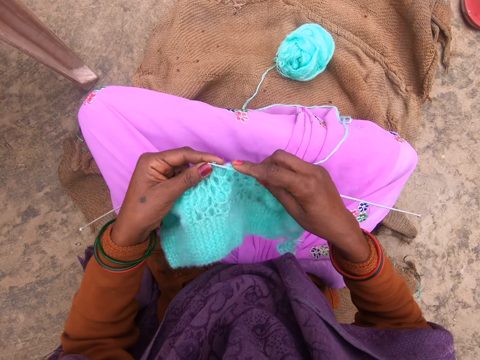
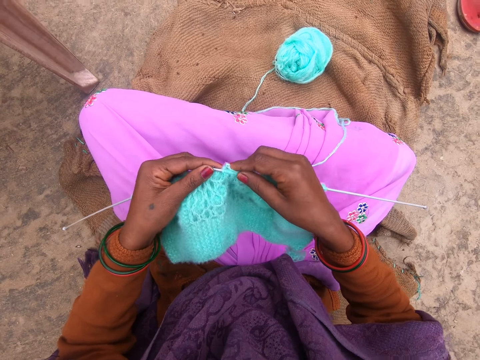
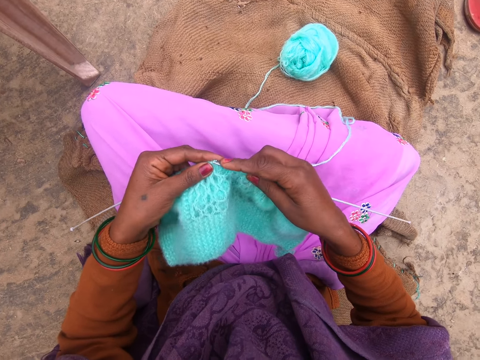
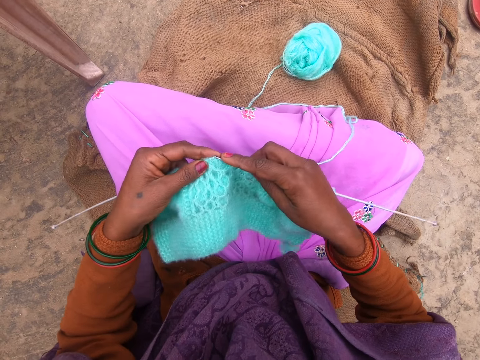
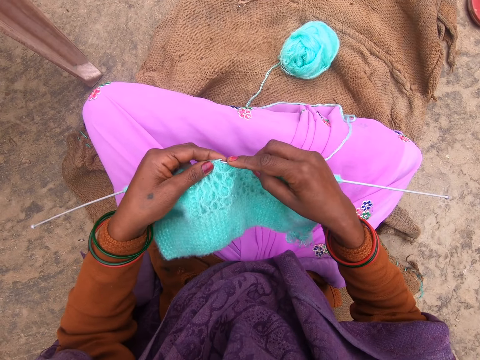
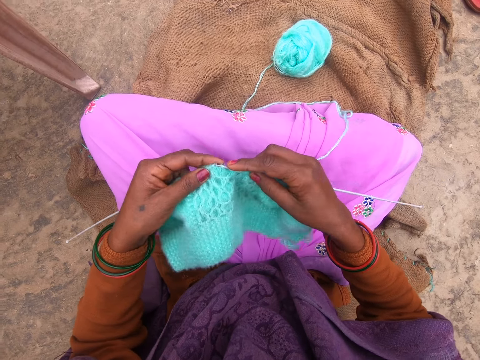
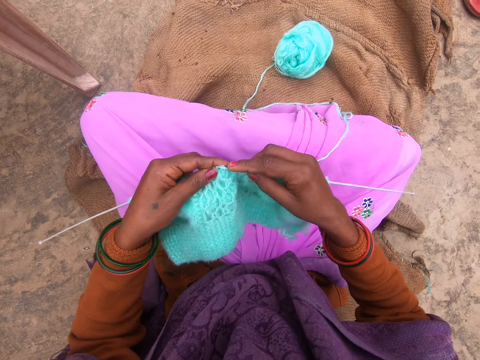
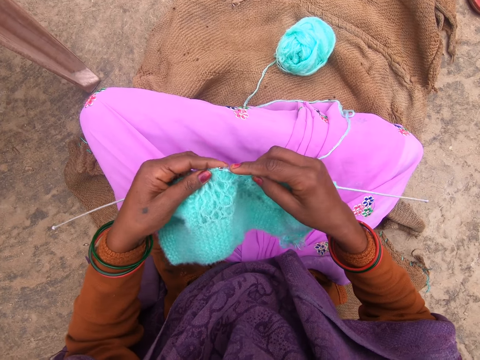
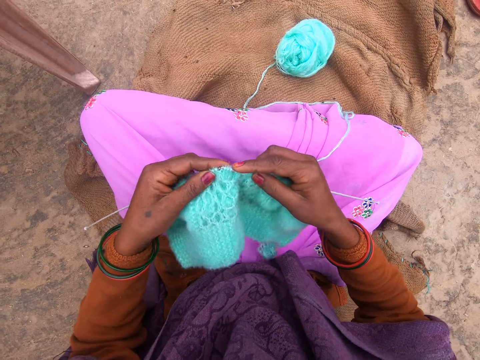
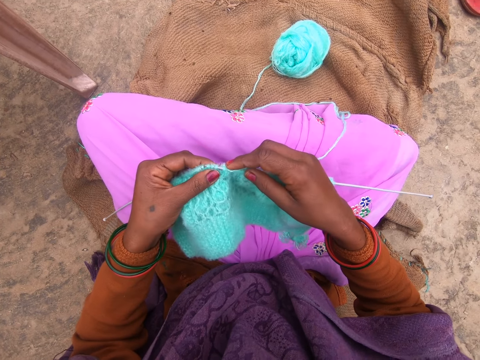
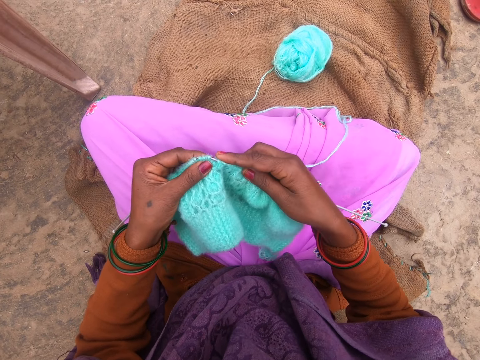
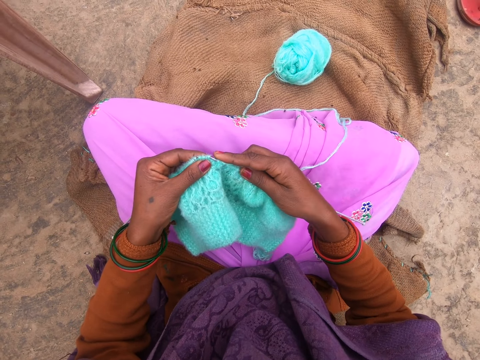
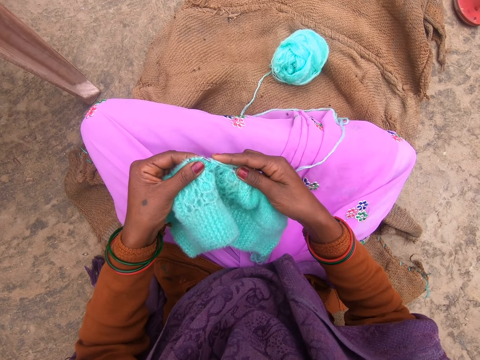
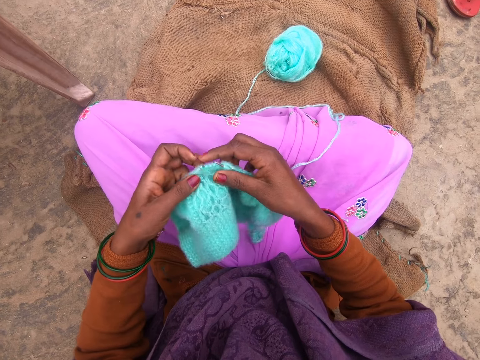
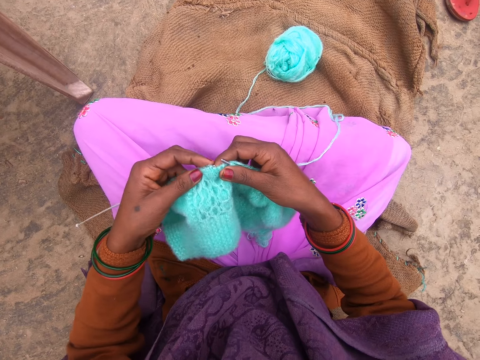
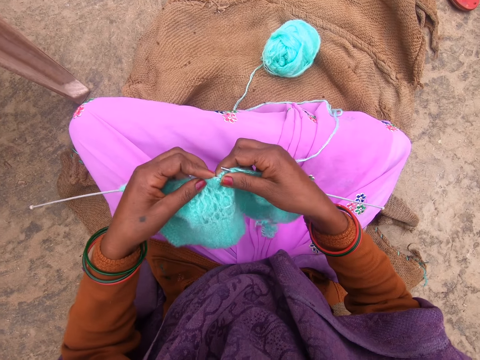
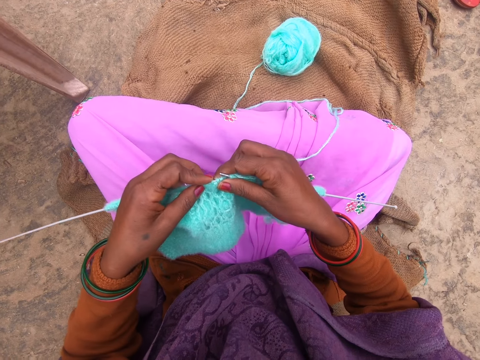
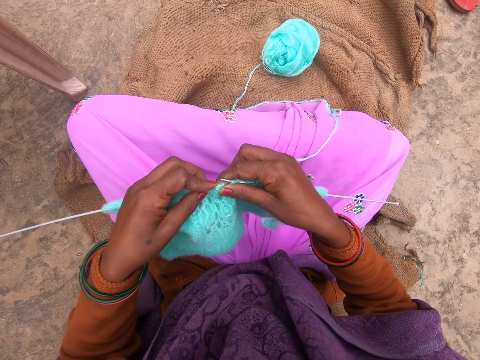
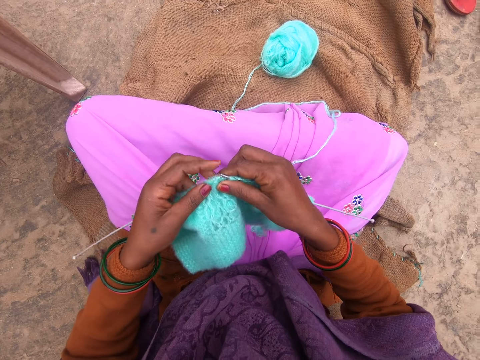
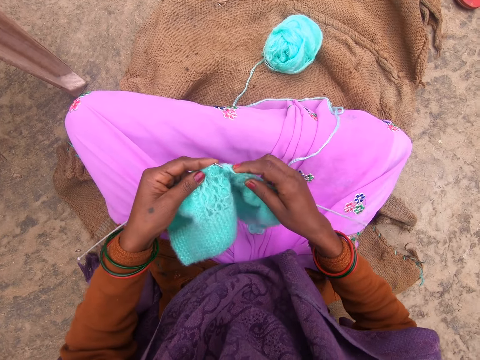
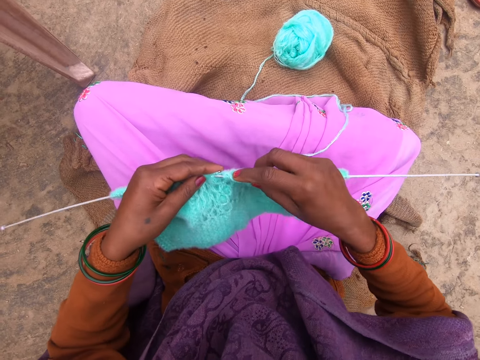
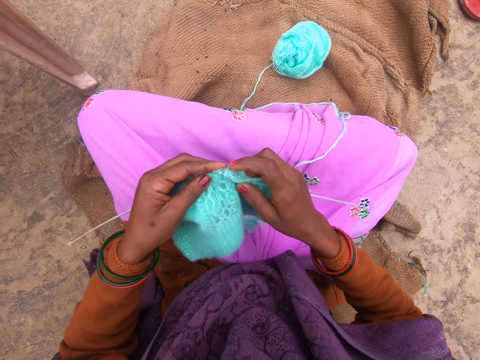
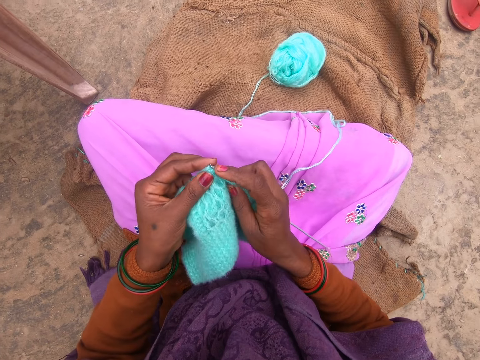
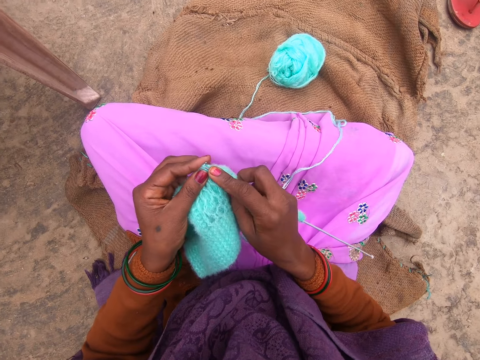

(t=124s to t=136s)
The camera wearer knits with the knitting needles. They insert a yarn on the crochet.

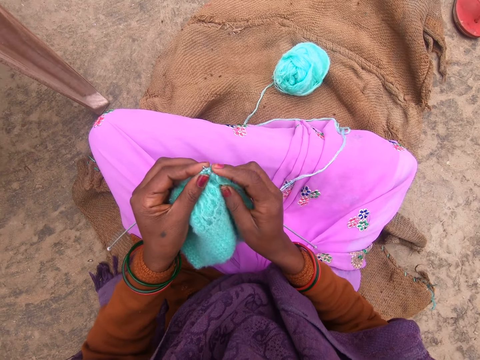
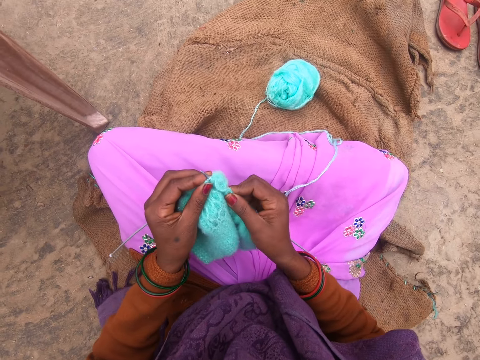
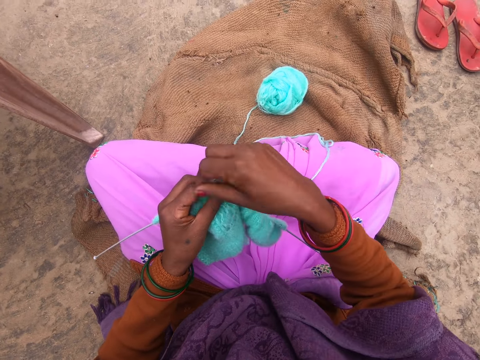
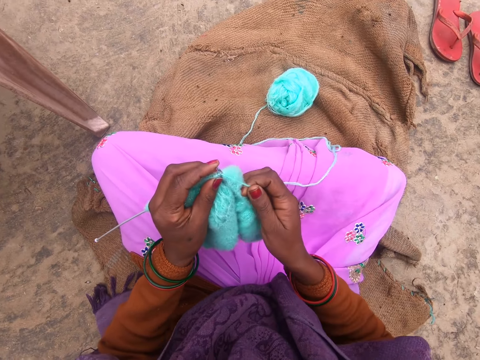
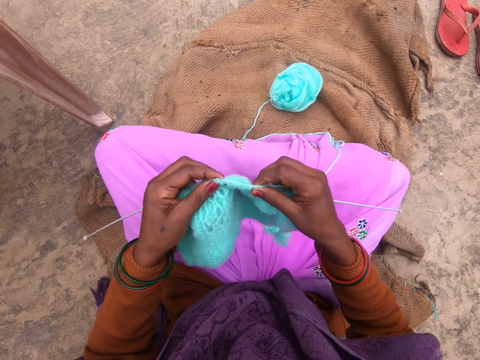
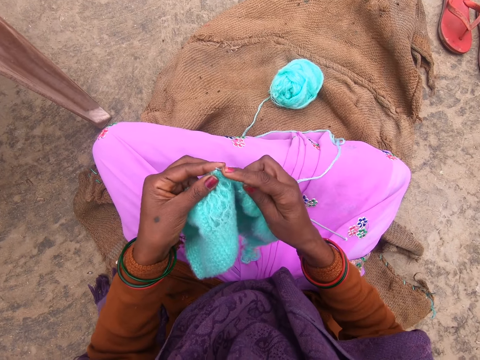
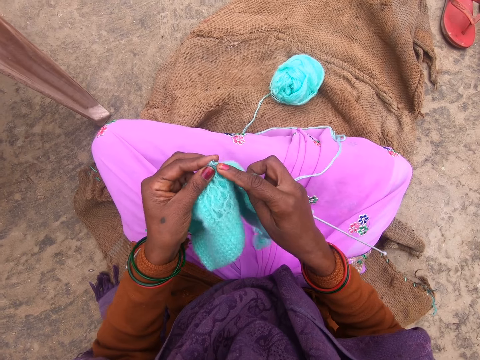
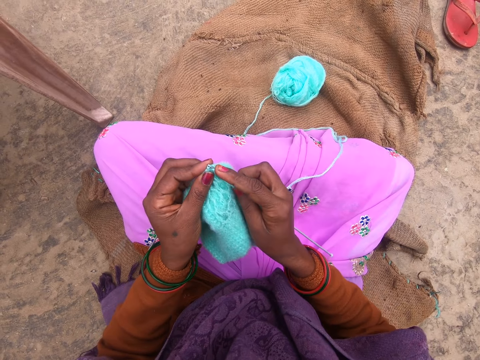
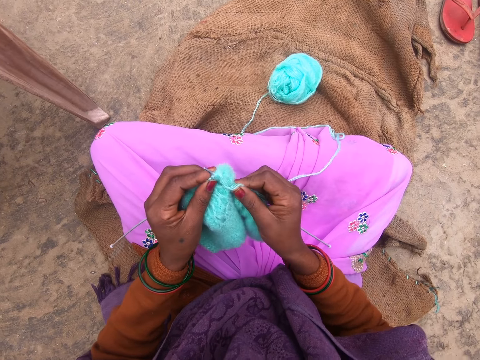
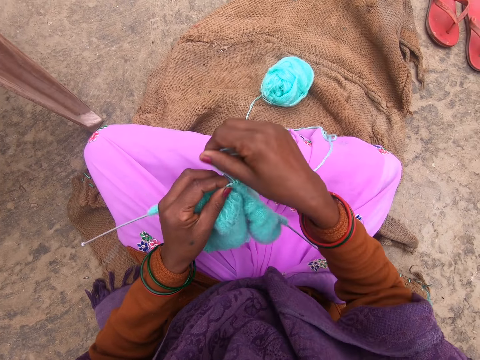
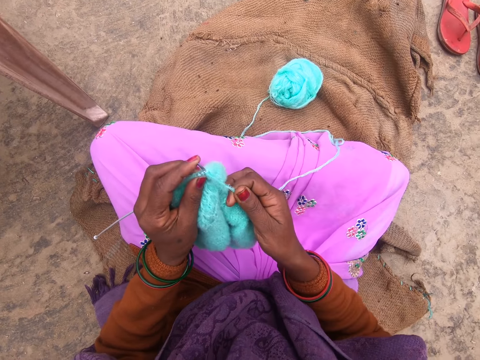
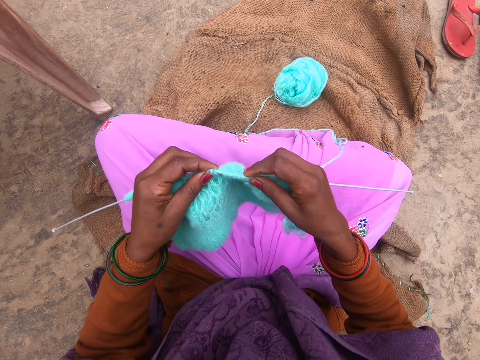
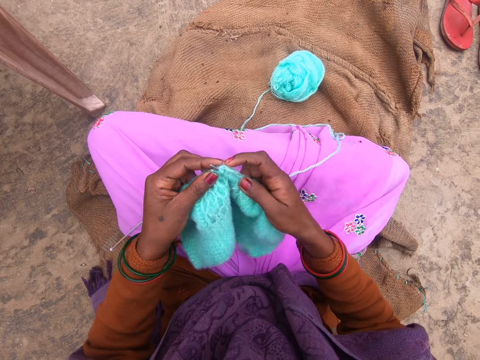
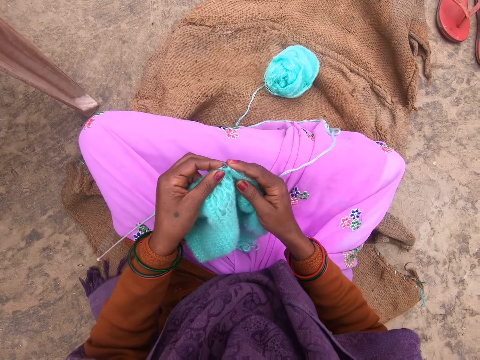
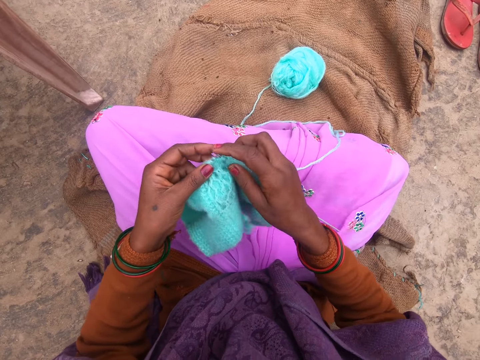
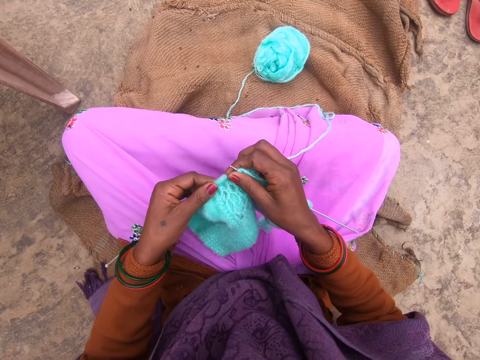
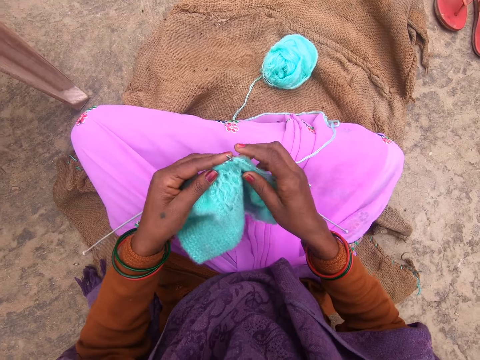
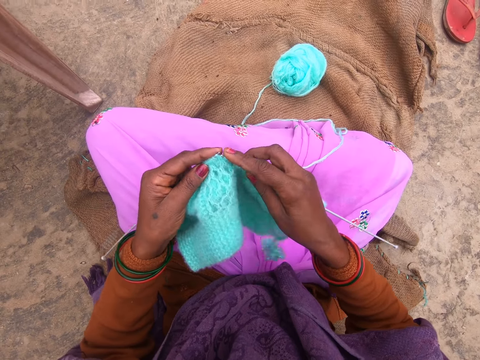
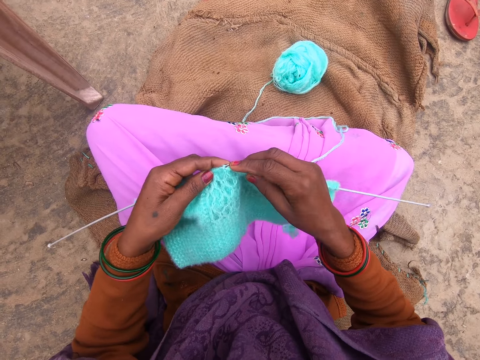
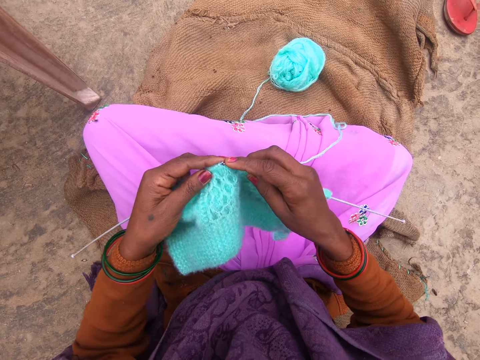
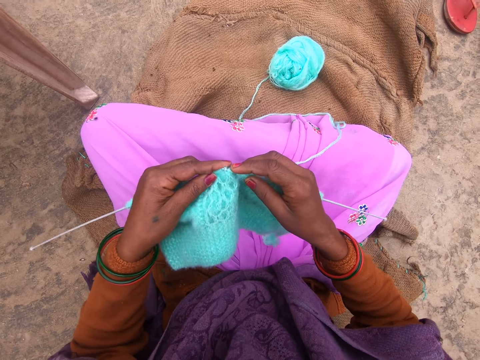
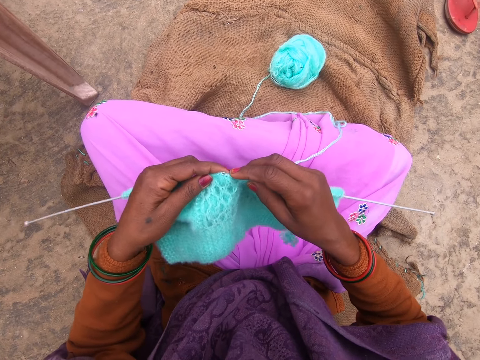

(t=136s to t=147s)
The camera wearer rolls yarn around a knitting needle. They sew a piece of the yarn using a crochet. They knit with the knitting needles. They roll the yarn around the knitting needle. They knit with the knitting needles.

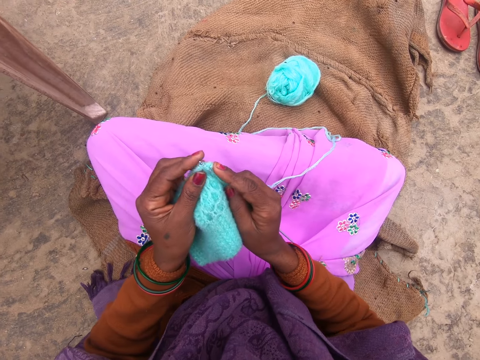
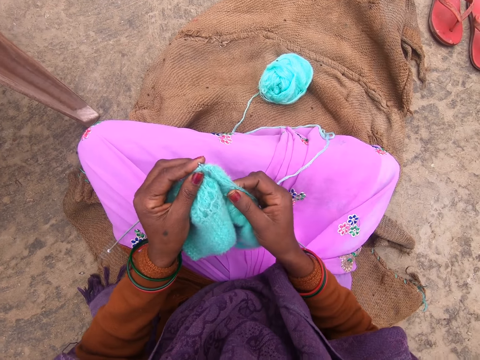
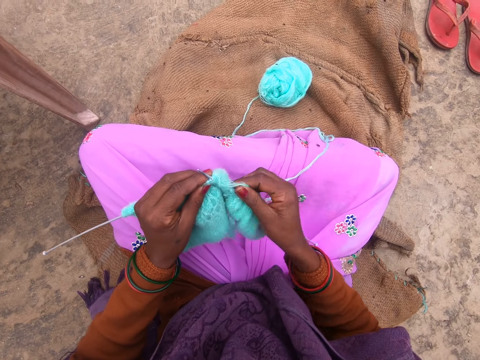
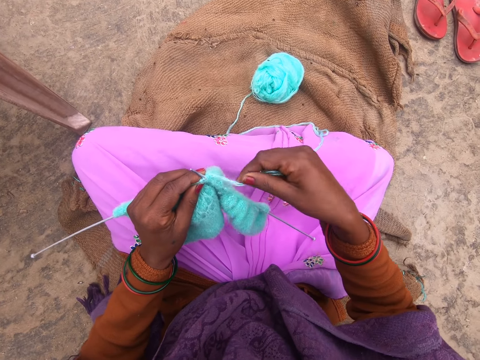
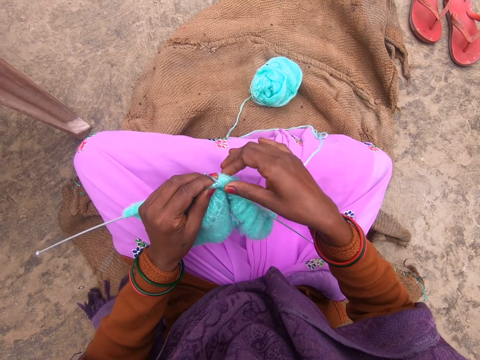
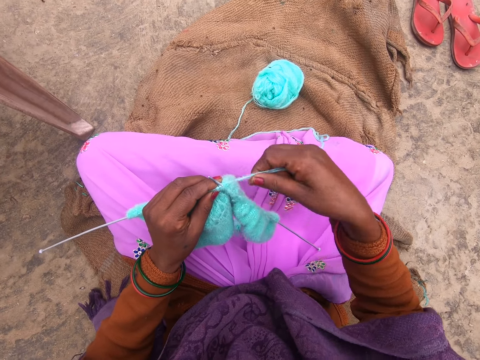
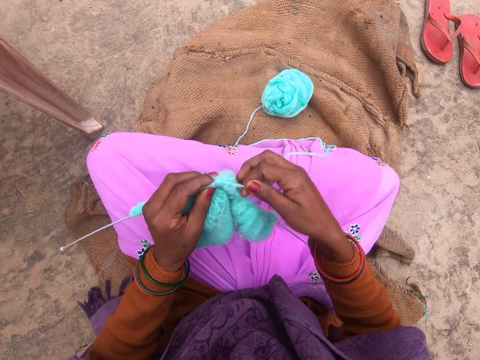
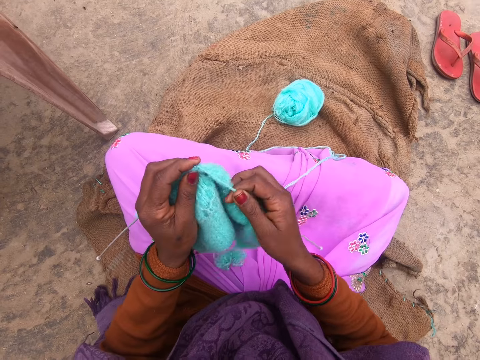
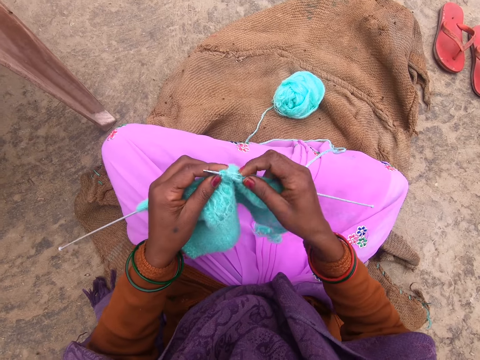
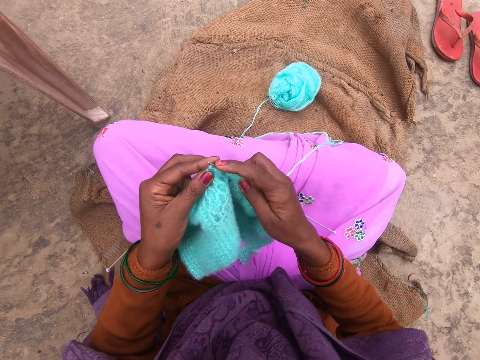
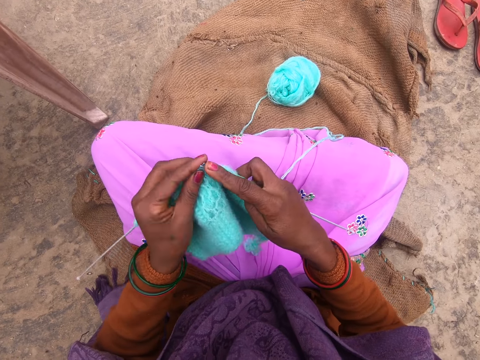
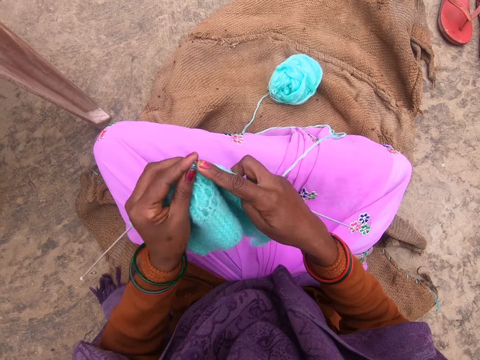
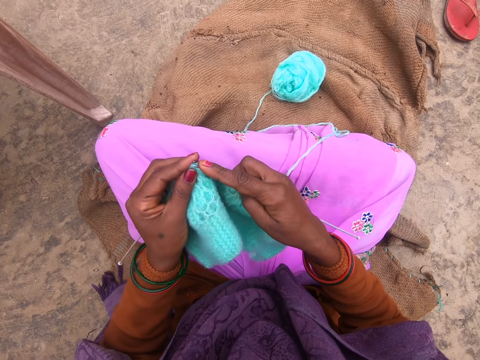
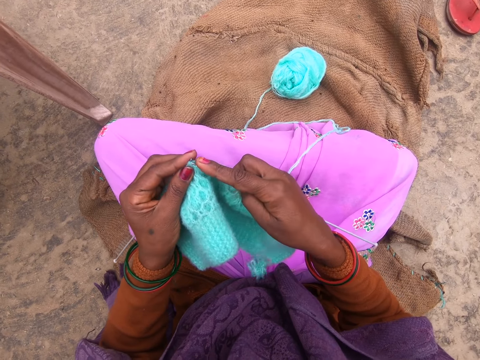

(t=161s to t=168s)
The camera wearer moves her hand across the yarn. She rolls the yarn around a knitting needle. She knits with the knitting needles.
